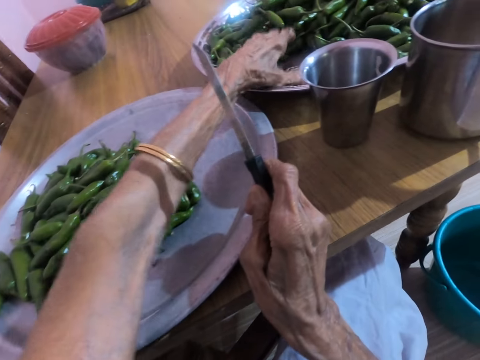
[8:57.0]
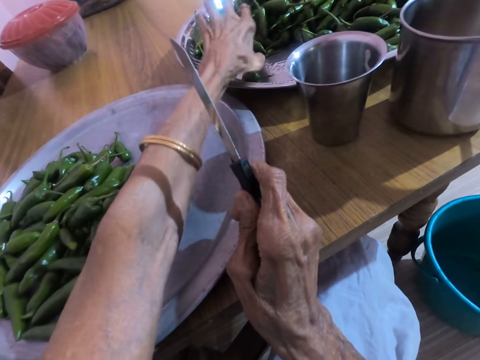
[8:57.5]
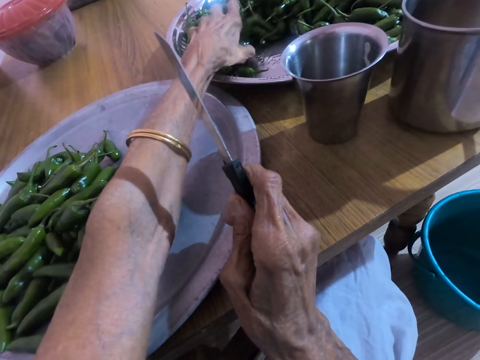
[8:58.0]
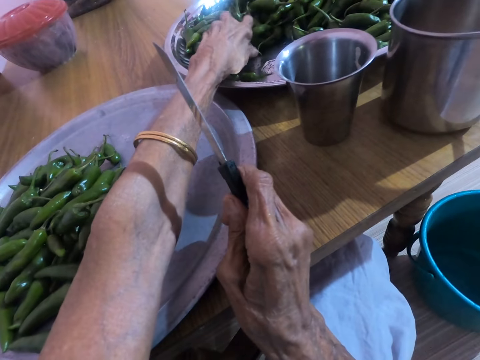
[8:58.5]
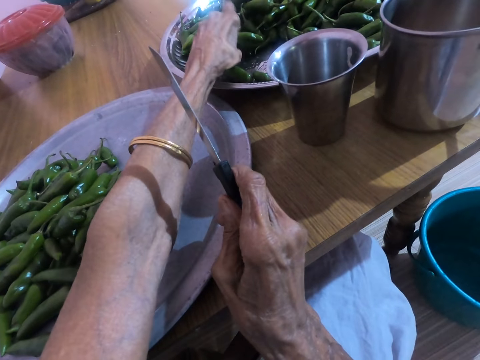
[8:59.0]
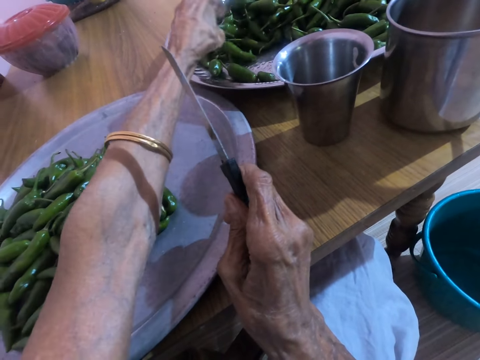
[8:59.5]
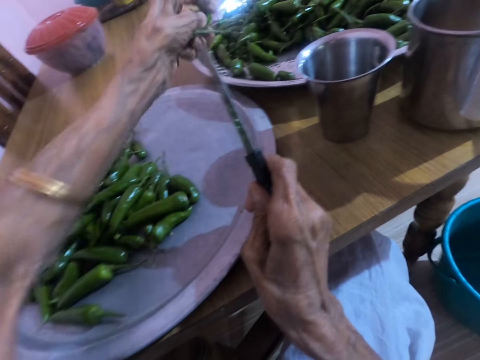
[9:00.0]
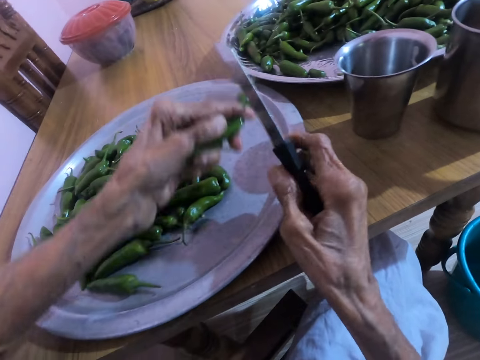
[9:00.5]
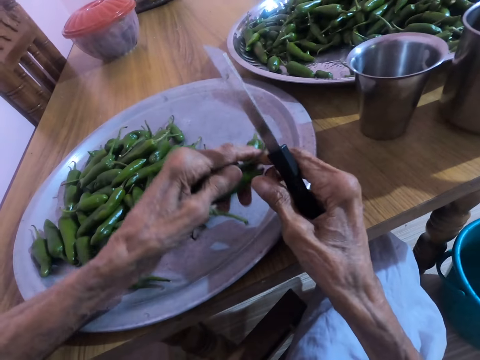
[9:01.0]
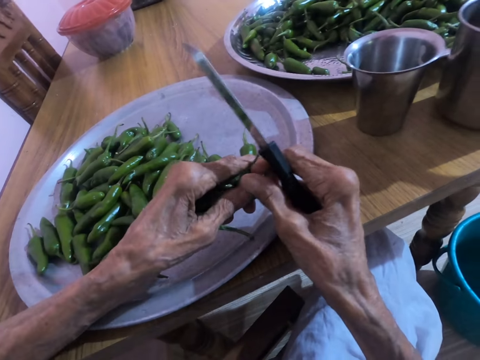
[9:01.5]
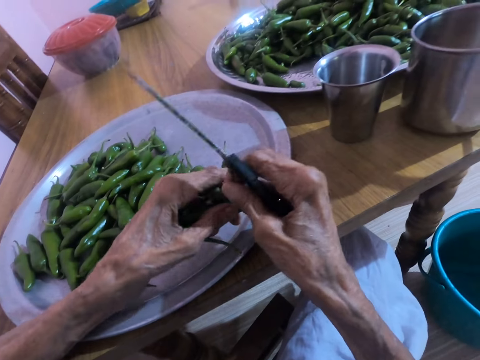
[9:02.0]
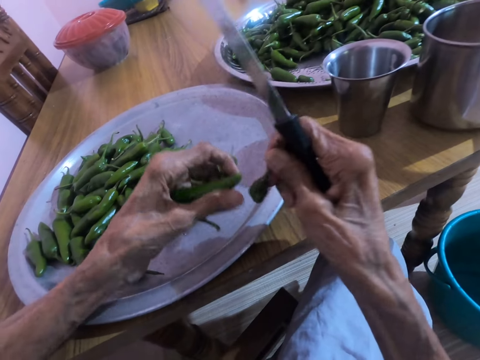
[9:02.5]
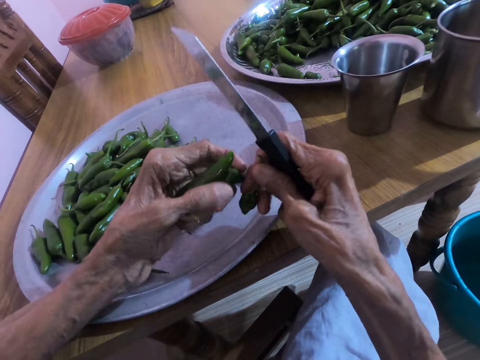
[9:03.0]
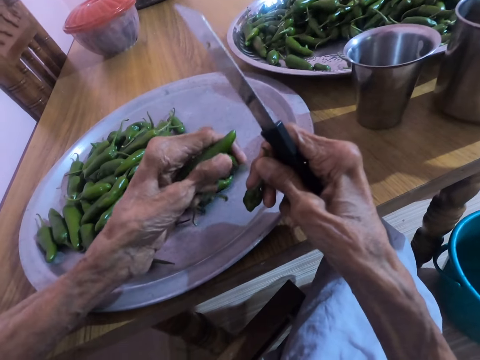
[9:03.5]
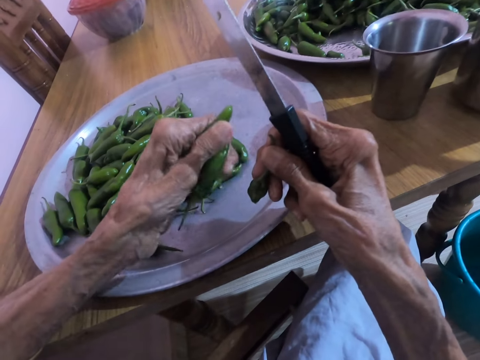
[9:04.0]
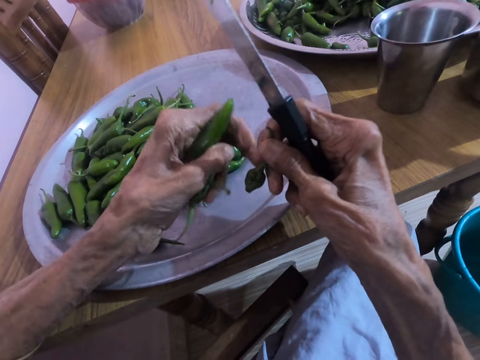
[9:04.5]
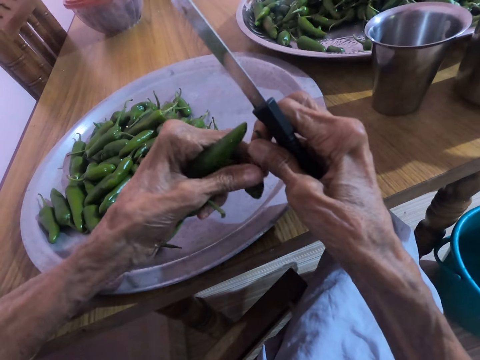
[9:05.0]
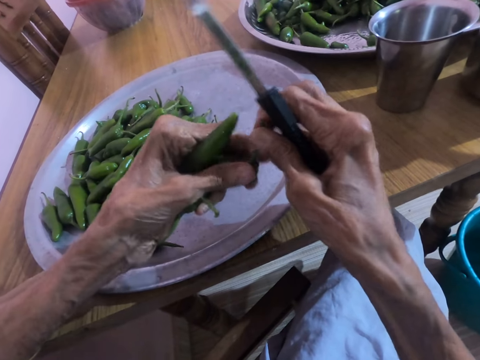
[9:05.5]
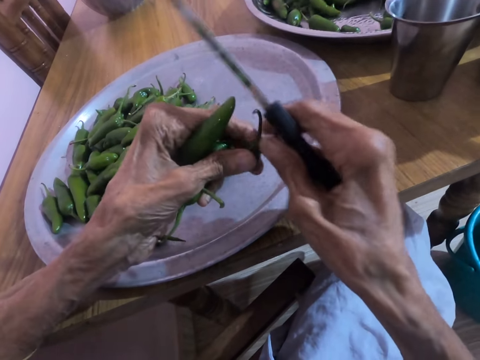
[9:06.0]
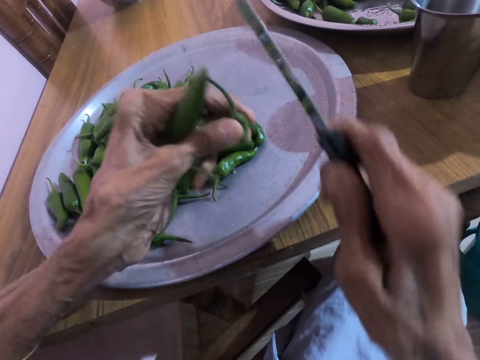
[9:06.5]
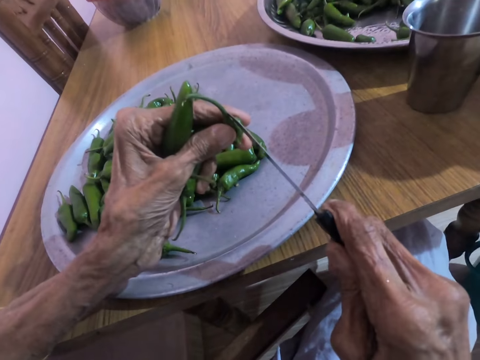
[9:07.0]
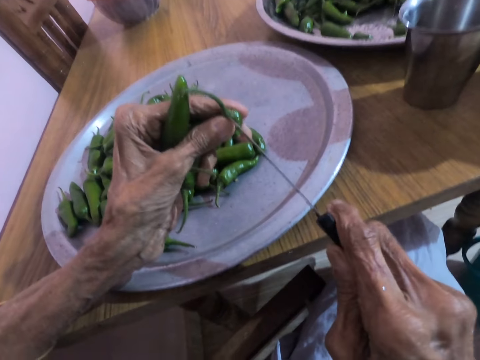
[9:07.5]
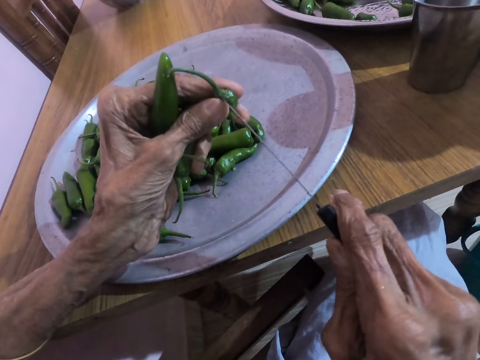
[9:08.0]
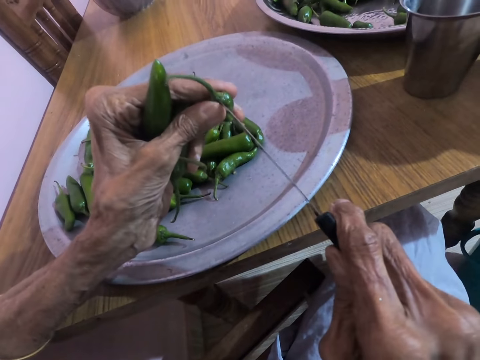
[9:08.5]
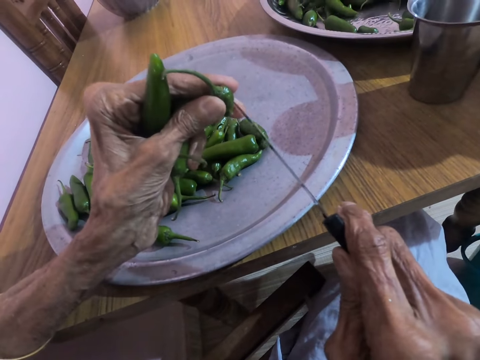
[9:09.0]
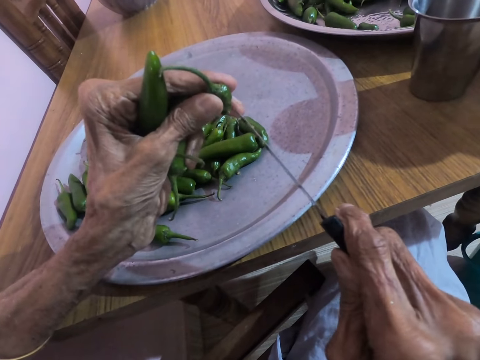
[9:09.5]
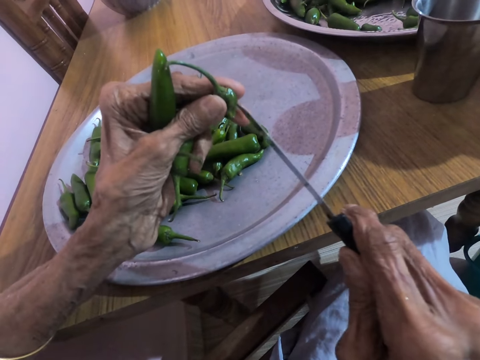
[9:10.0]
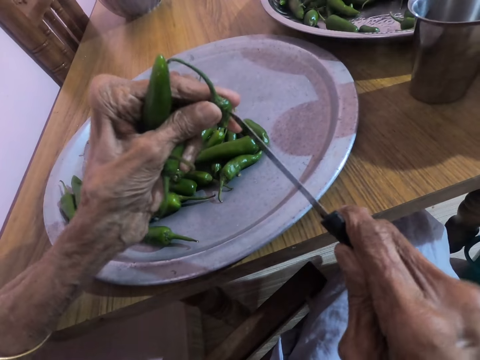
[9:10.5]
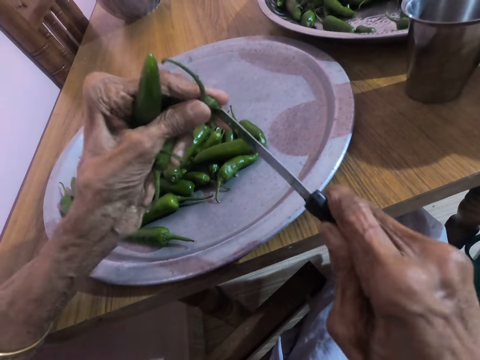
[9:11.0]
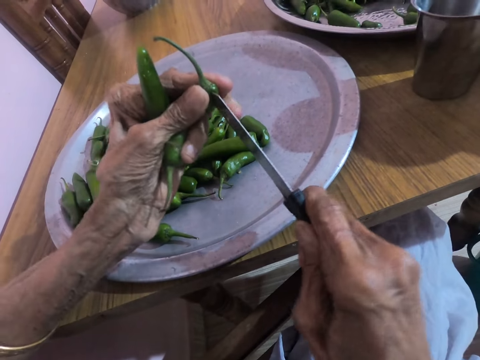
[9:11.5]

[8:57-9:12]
The camera wearer picks a green scotch bonnet from the tray on the table with his left hand. He passes the green scotch bonnet from his left hand to his right hand. He passes the green scotch bonnet from his right hand to his left hand. He cuts the side of the green scotch bonnet in his left hand with the knife in his right hand.

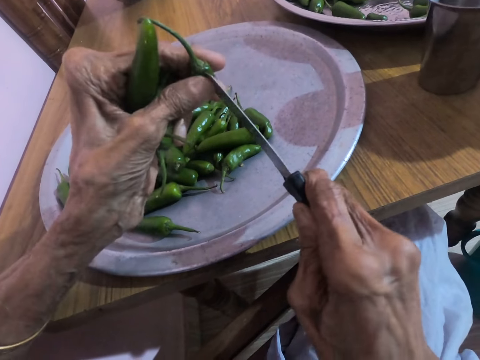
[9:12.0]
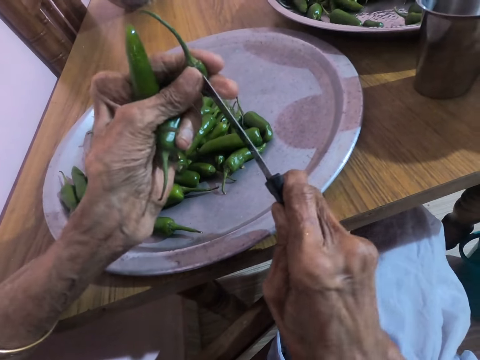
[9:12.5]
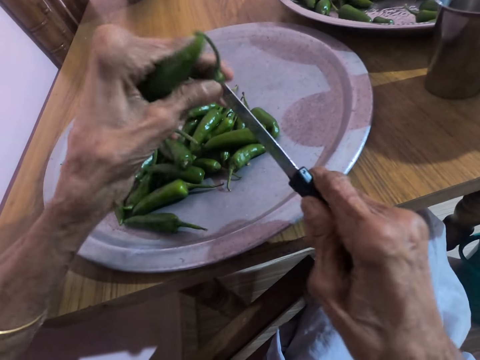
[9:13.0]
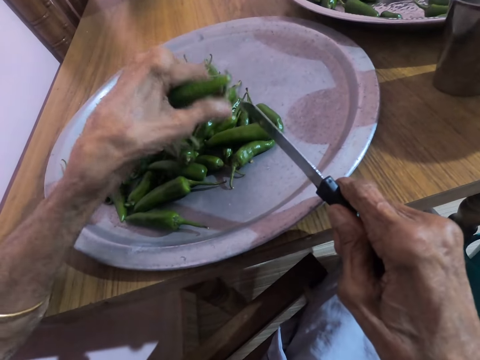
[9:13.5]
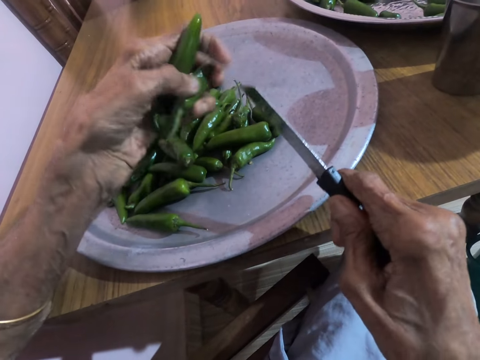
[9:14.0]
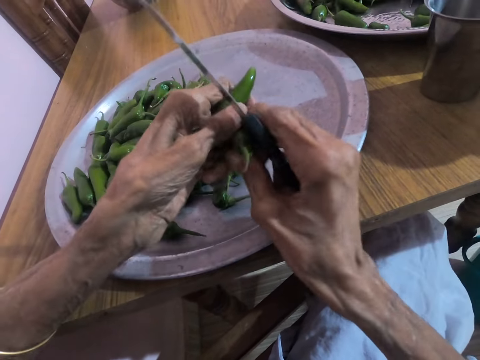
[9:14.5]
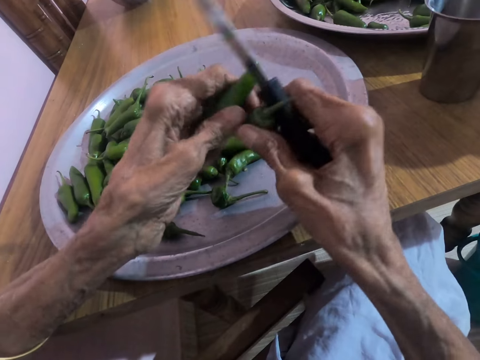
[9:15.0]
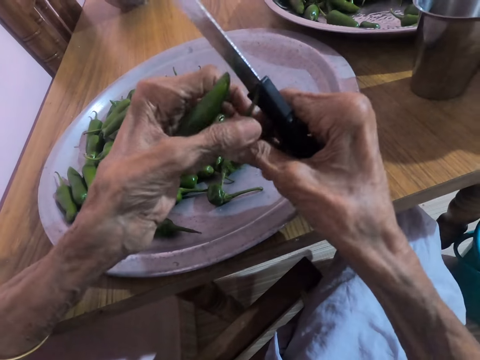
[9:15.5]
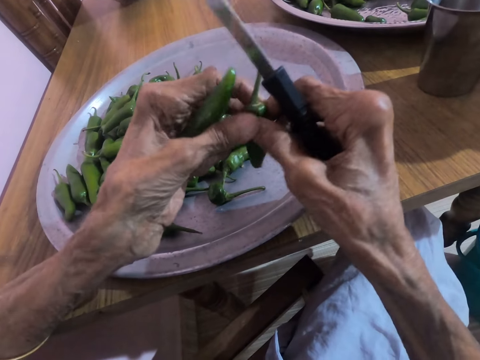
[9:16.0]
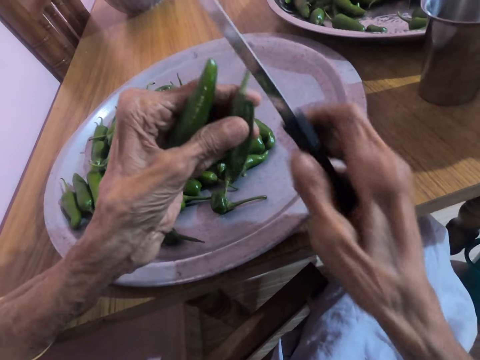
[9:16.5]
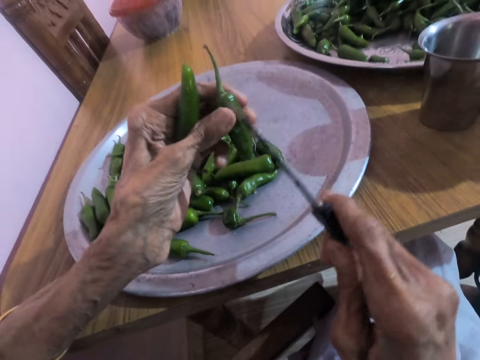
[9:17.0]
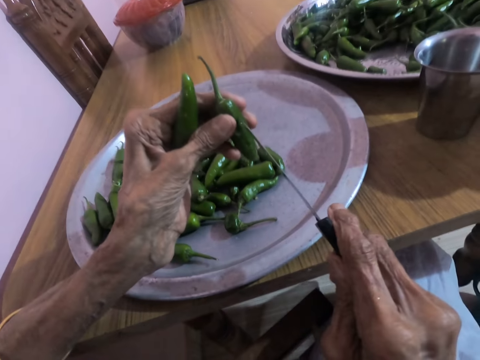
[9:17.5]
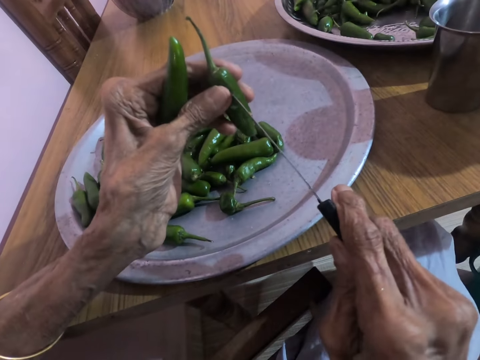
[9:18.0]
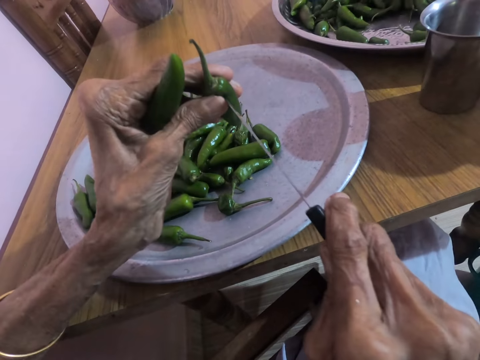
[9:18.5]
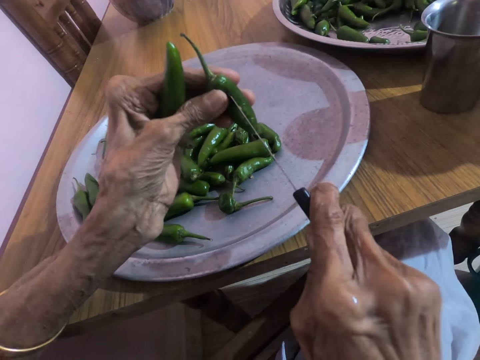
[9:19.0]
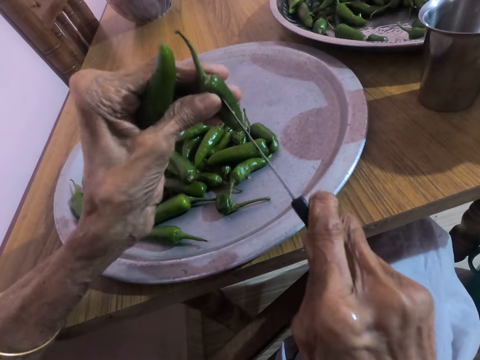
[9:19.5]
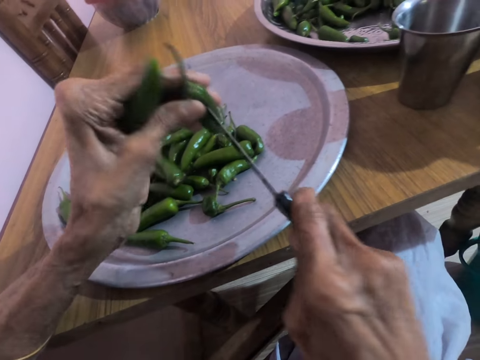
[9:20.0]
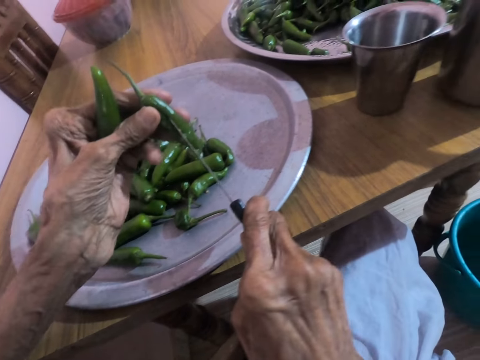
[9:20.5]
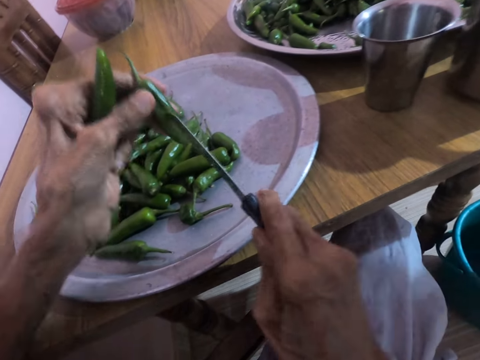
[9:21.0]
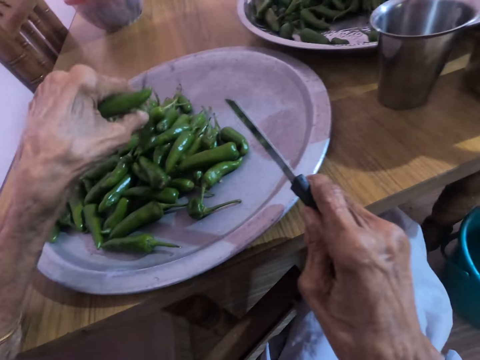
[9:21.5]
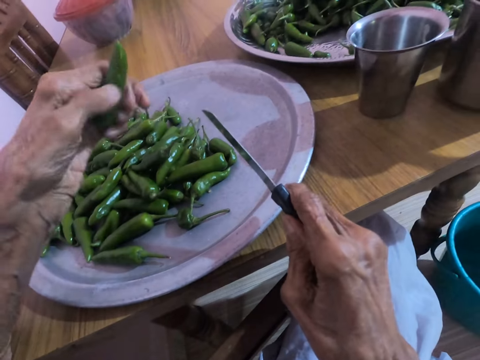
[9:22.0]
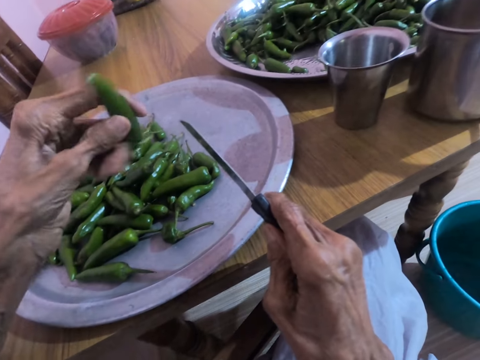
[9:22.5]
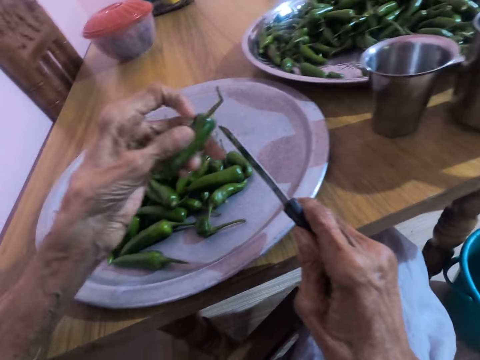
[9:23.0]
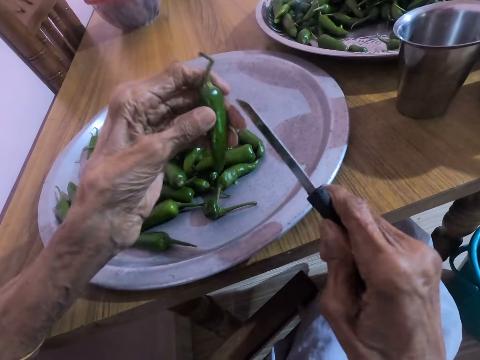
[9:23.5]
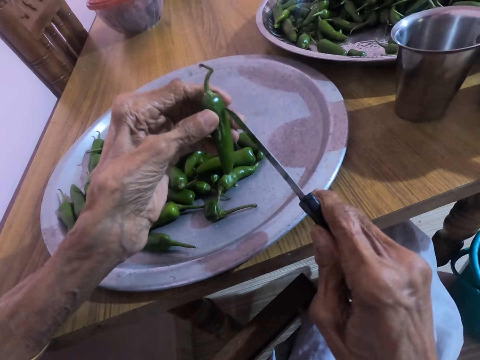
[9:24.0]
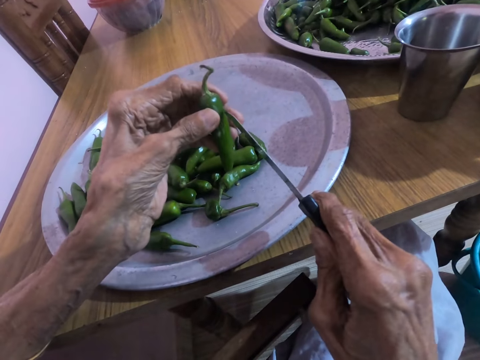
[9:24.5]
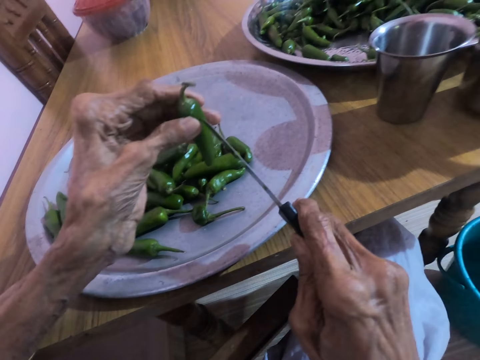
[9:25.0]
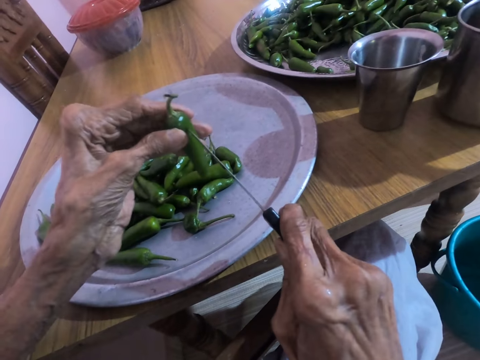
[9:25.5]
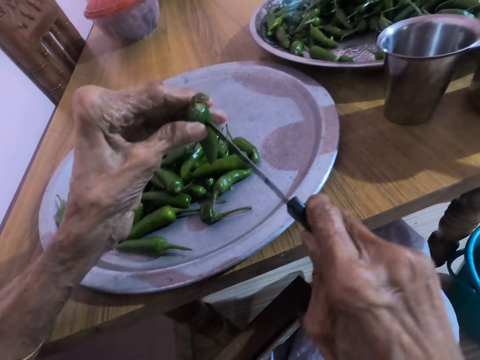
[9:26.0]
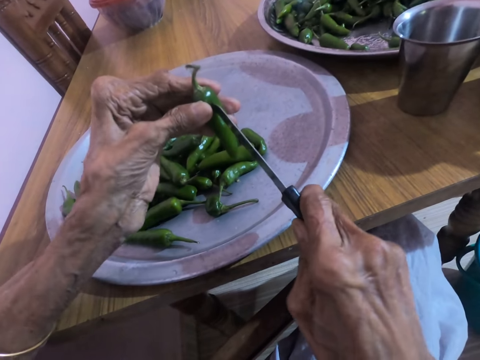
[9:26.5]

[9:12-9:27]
The camera wearer drops the green scotch bonnet in the tray on the table with his left hand. They pick one pepper in his hand. They transfer the piece of green pepper from her right hand to her left hand. They cut the piece of green pepper in her left hand with the knife in her right hand. A woman converses with the camera wearer. The camera wearer places the piece of green pepper on the tray on the table with her left hand. They hold a piece of green pepper in her left hand. They converse with the woman. They cut the piece of green pepper in her left hand with the knife in her right hand.
